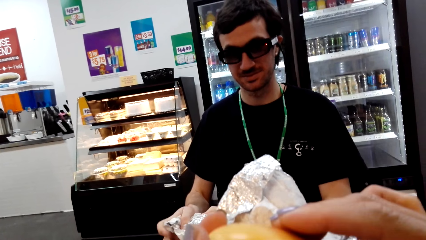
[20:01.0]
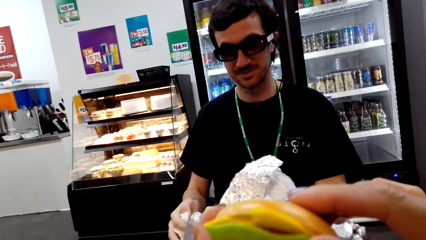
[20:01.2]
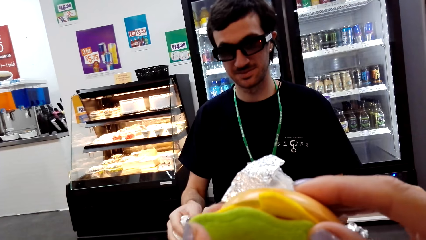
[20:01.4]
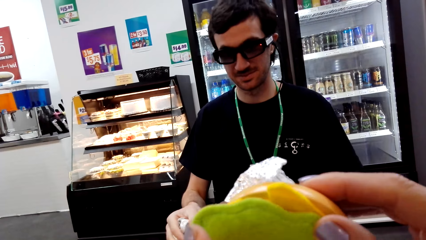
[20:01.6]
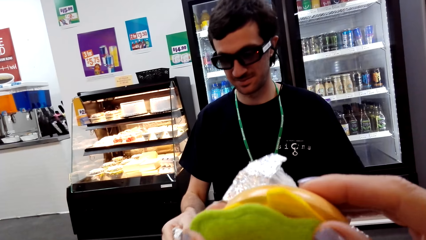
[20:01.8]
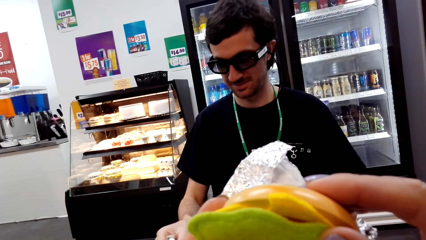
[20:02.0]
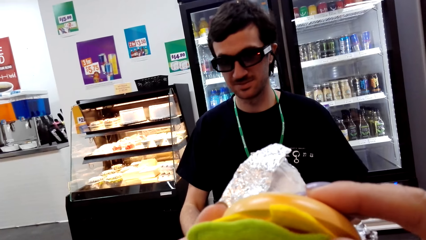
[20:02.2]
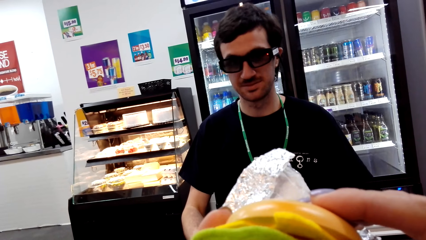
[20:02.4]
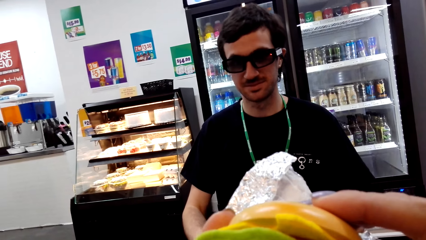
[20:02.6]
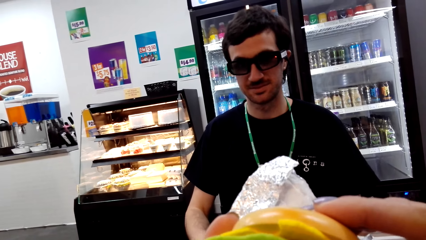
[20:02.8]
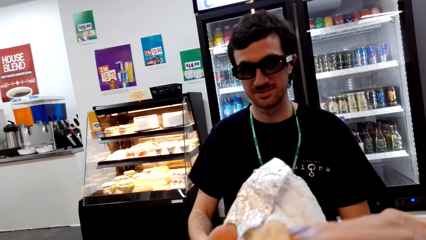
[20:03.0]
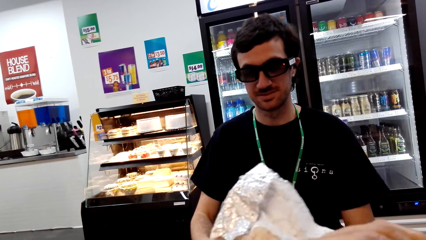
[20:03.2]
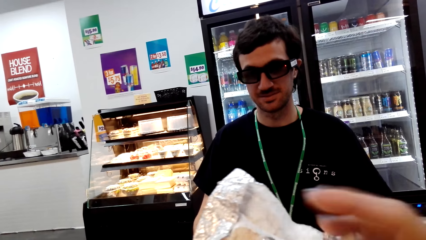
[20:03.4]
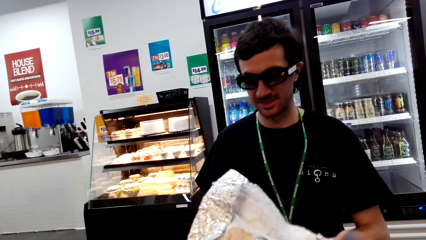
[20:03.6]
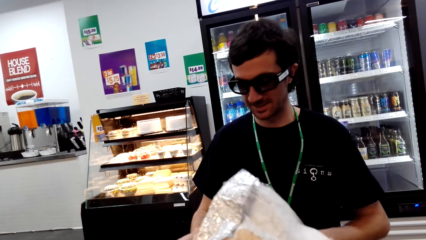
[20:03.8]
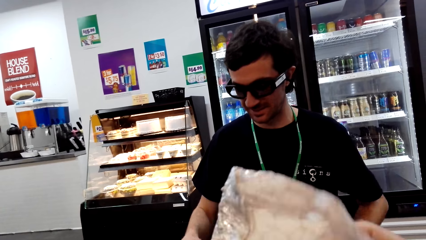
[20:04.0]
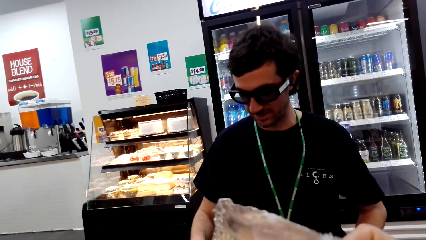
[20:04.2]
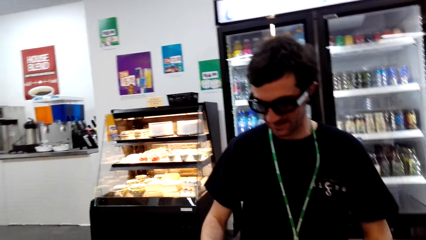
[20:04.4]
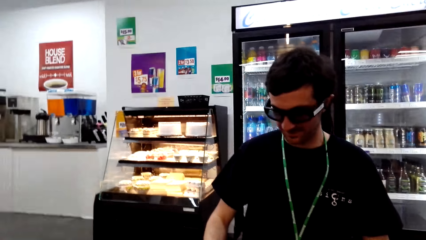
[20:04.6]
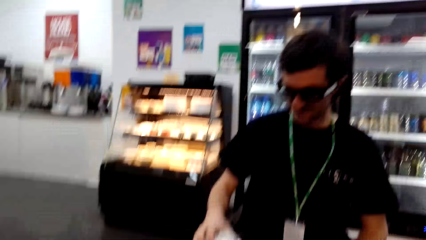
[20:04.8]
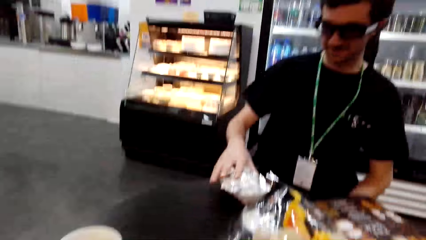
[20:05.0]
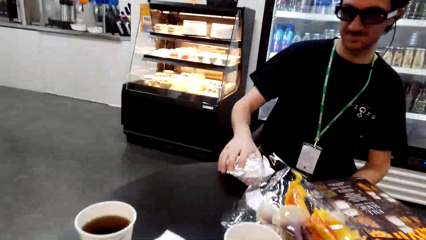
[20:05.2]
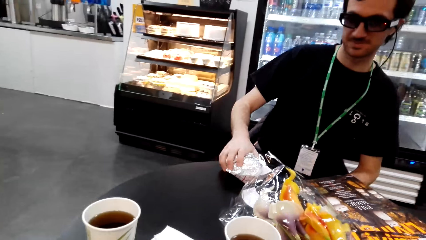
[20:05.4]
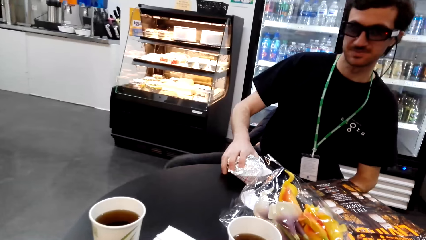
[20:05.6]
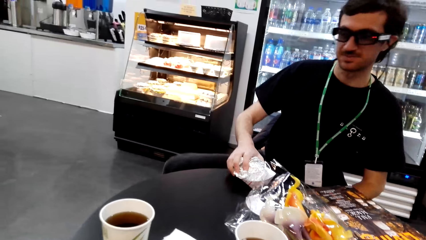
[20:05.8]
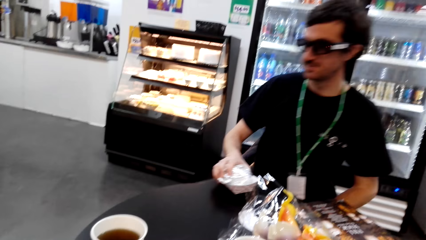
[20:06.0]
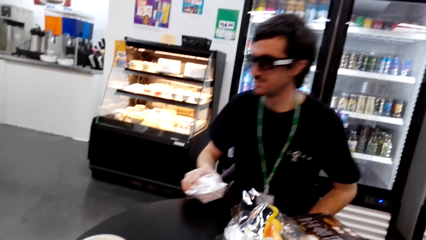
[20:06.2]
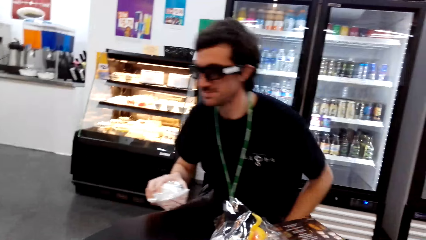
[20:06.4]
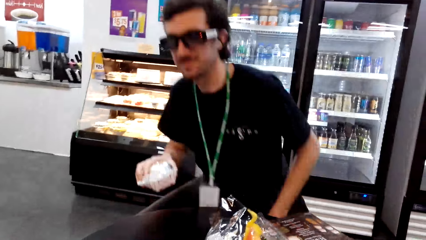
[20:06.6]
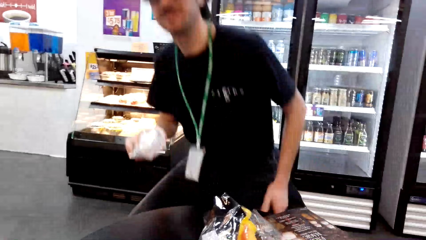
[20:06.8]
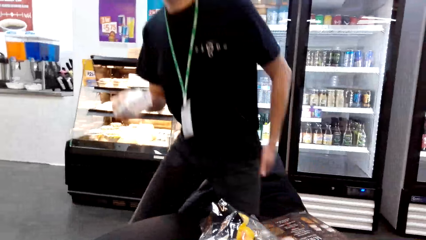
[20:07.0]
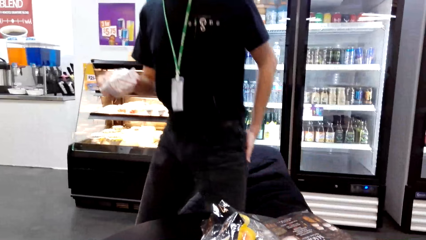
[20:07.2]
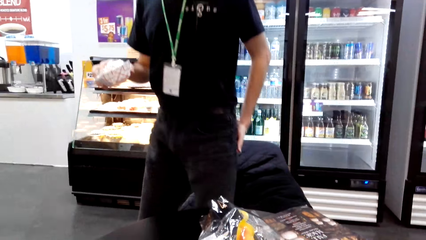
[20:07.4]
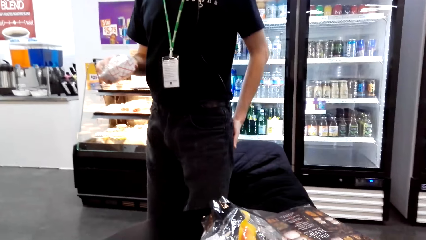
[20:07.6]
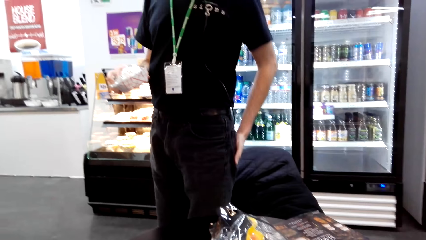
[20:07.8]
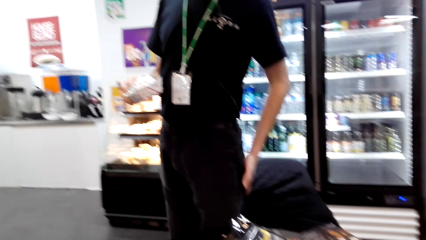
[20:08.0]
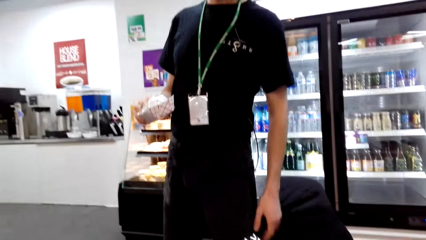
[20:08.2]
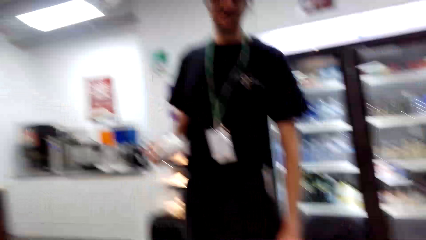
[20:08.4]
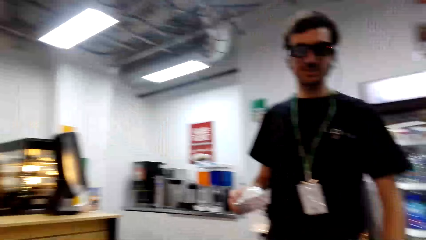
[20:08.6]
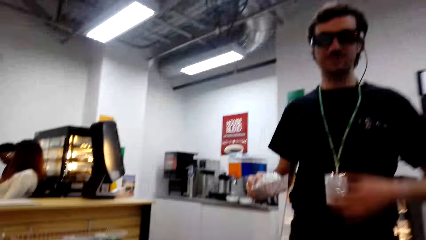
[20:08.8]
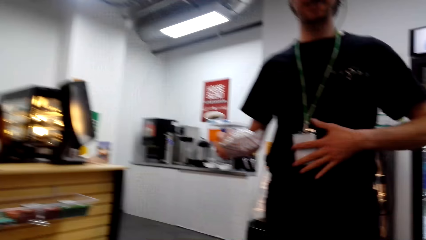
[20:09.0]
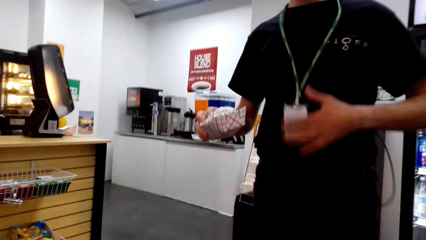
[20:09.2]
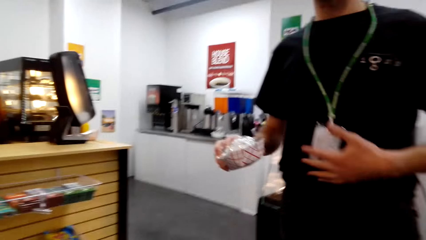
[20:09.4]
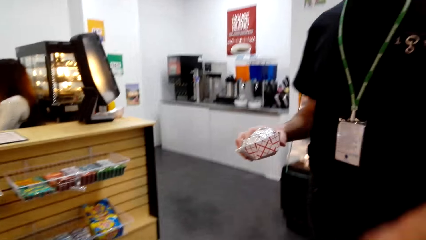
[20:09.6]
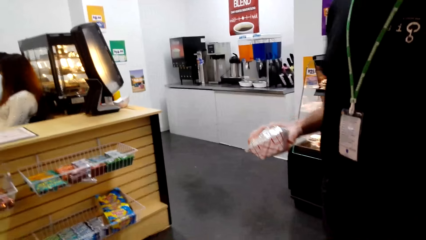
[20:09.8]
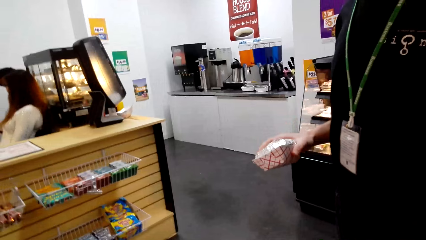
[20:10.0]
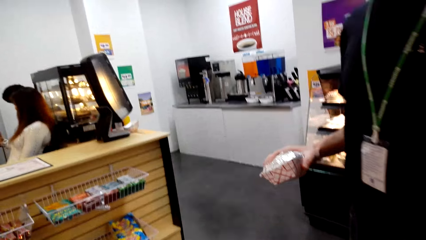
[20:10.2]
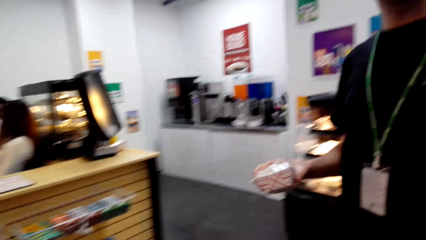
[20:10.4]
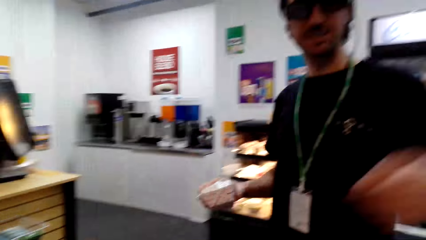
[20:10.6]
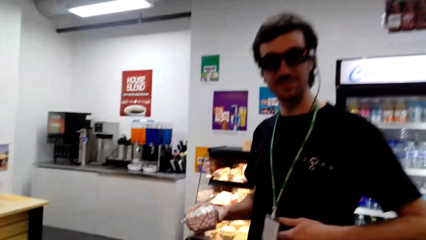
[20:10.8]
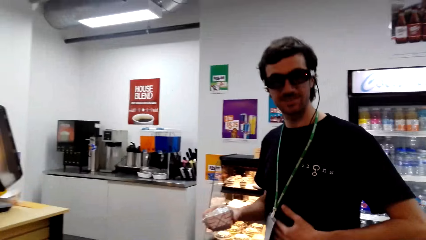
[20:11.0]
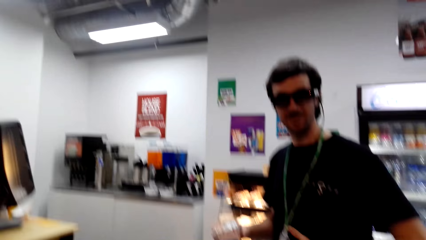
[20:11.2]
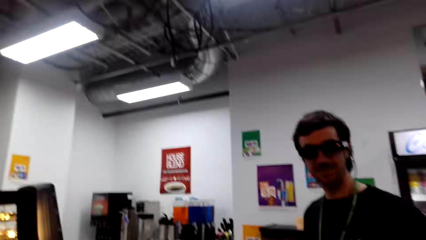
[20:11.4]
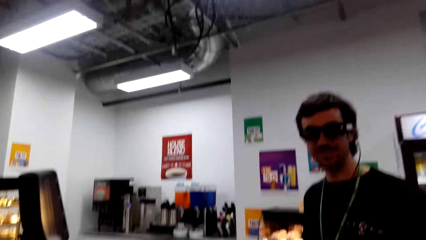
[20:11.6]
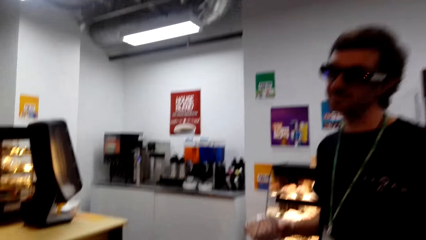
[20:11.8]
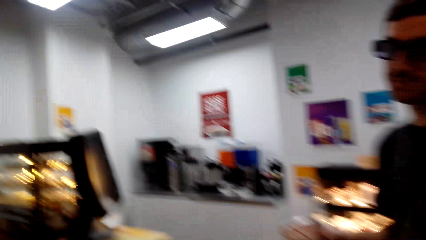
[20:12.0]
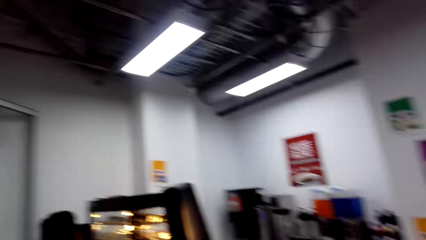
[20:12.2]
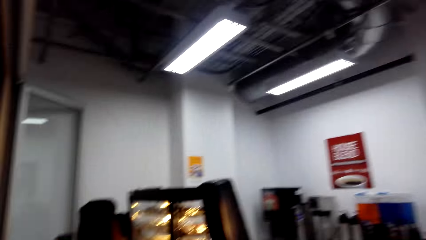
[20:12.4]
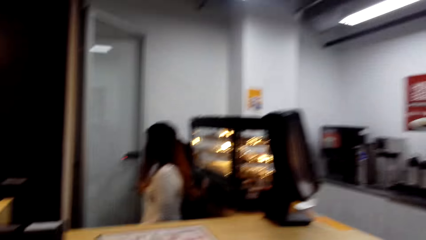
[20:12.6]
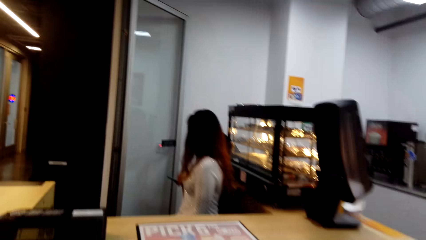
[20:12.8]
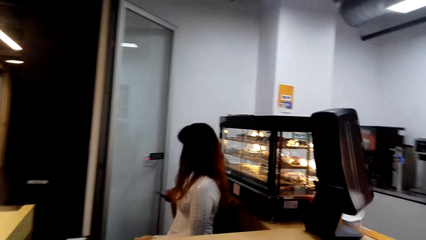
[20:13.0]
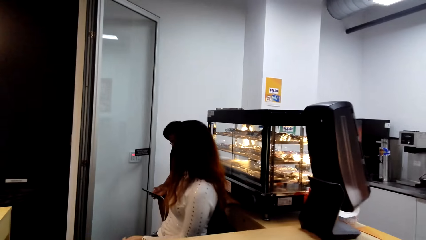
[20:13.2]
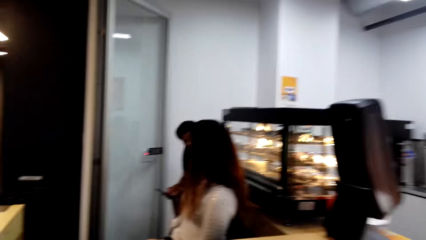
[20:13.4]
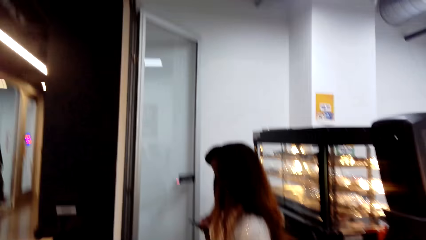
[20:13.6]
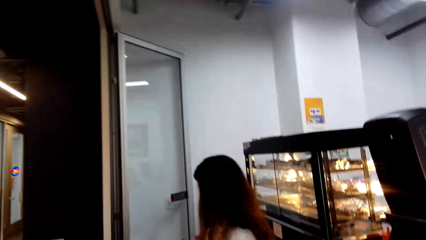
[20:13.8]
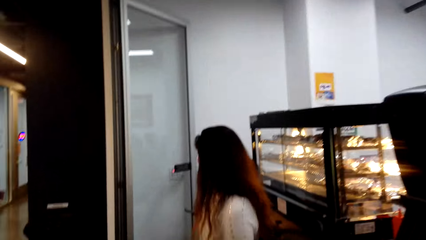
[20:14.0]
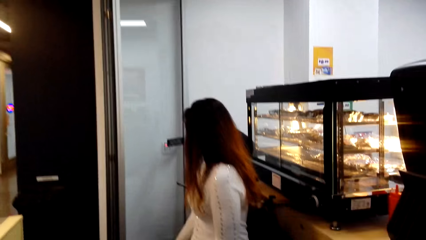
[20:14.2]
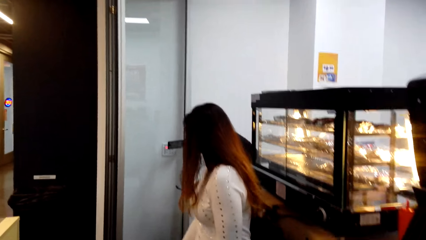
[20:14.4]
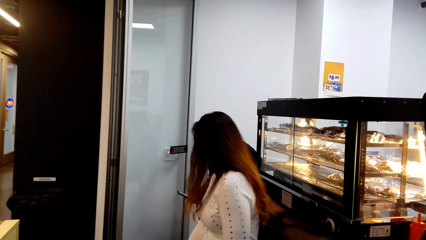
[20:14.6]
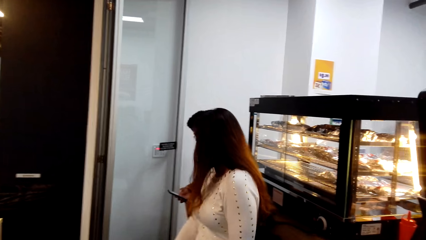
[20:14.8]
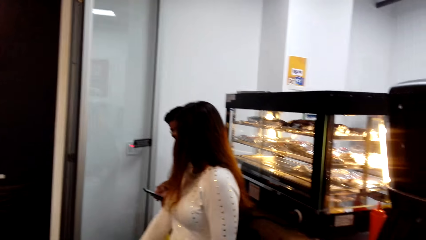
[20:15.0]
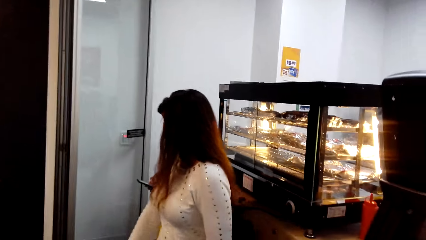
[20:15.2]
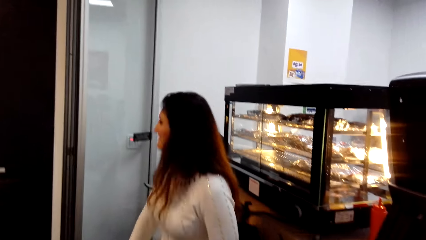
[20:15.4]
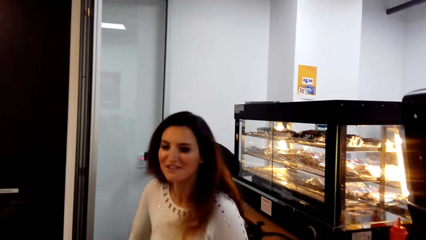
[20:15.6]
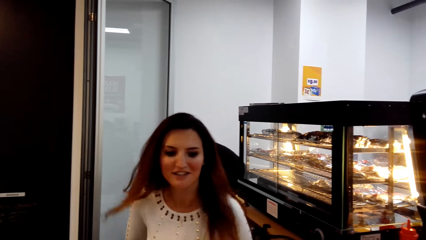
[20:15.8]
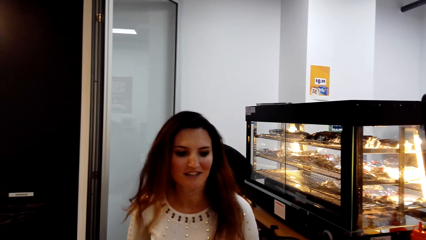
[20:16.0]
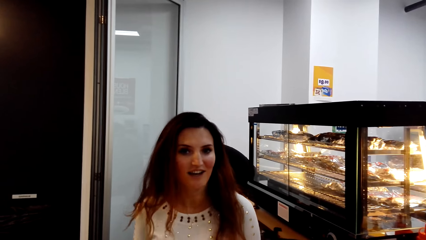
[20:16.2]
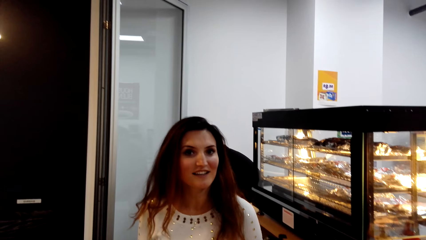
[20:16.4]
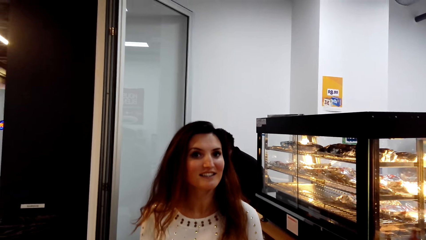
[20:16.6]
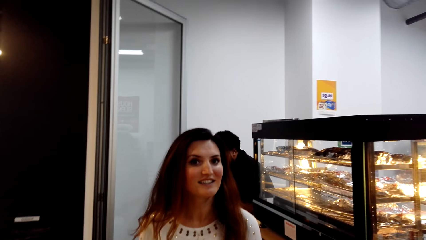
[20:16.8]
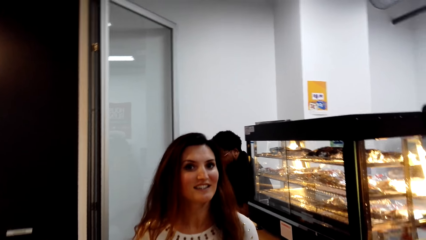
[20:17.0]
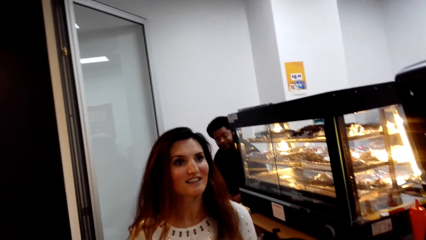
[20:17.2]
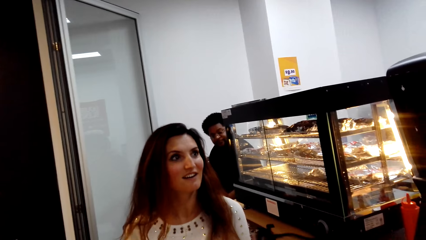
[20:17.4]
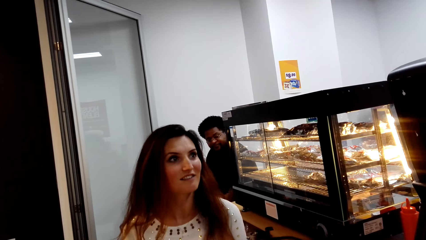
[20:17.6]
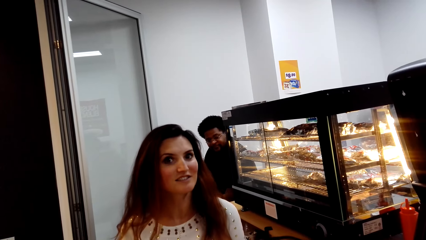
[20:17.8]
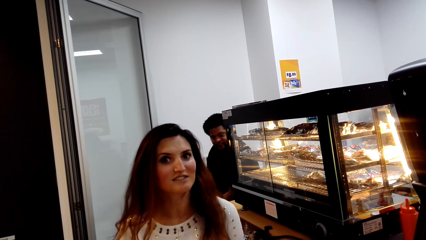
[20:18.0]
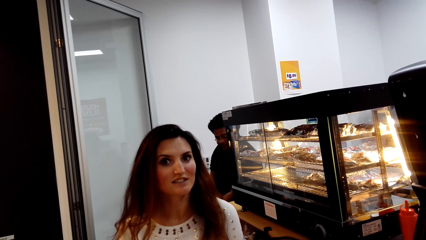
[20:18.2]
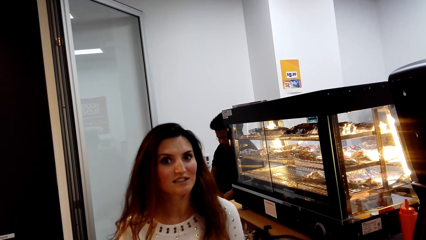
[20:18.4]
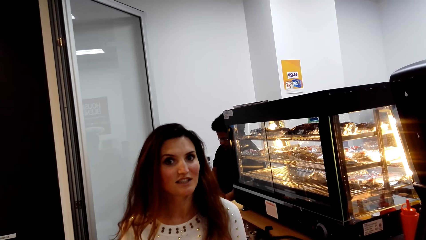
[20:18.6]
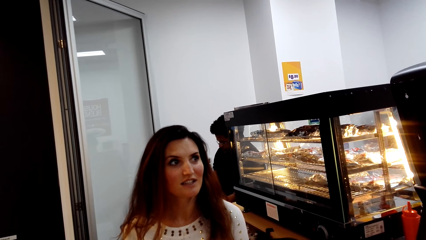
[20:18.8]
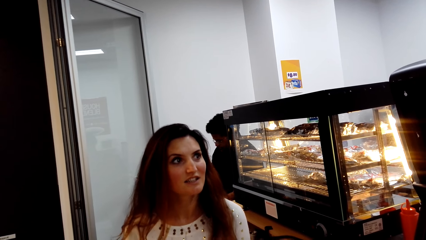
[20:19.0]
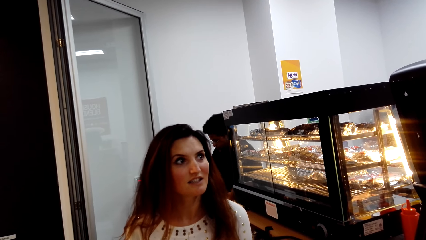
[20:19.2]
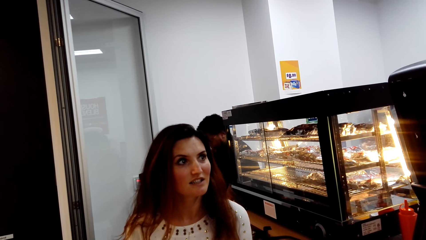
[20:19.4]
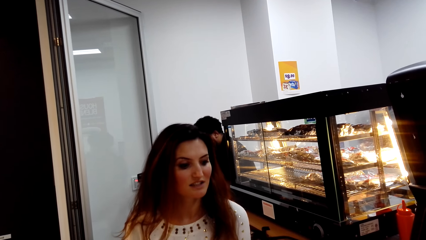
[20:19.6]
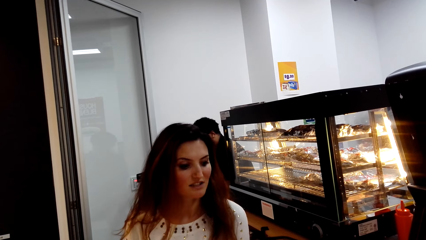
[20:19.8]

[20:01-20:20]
The camera wearer touches the hotdog. They fold the paper. A man picks up the paper or hotdog. The man stands. The man touches the stomach. The man touches the stomach again. The camera wearer looks around. A lady looks at another man. The other man operates the phone. The lady looks around. The other man moves the body. The lady looks at the camera wearer.
